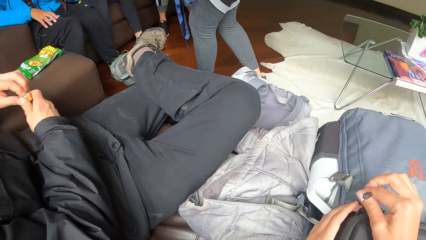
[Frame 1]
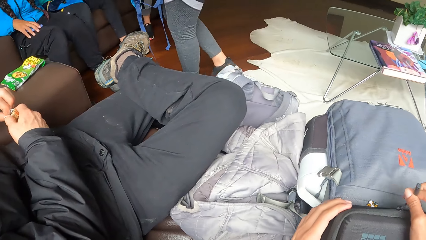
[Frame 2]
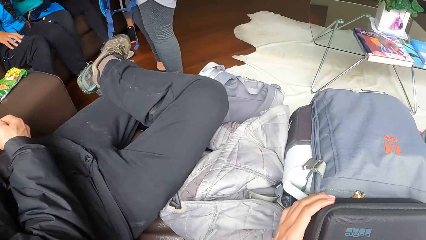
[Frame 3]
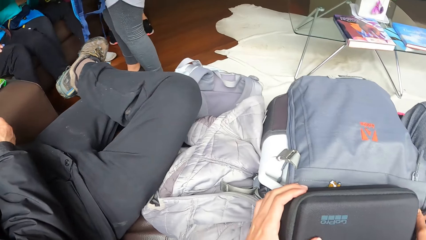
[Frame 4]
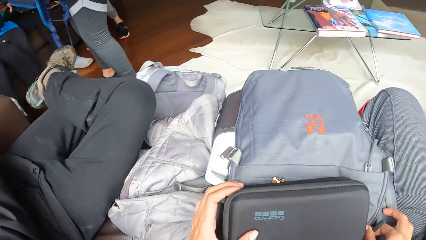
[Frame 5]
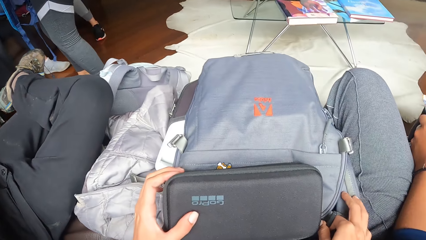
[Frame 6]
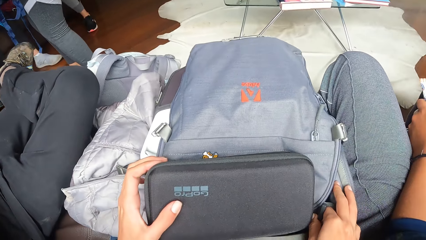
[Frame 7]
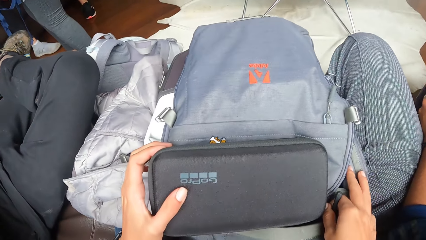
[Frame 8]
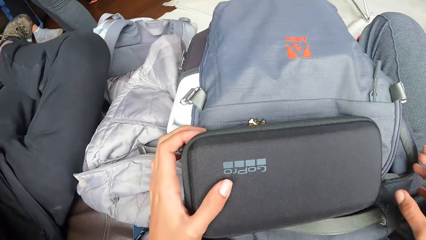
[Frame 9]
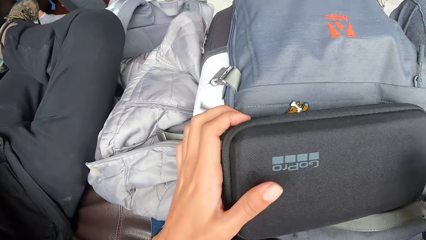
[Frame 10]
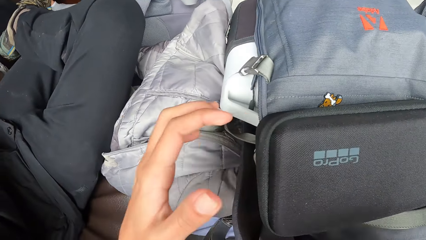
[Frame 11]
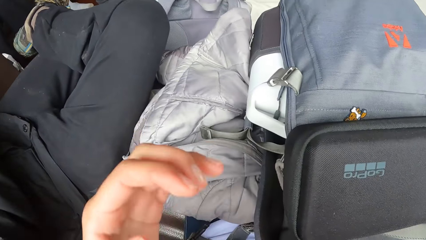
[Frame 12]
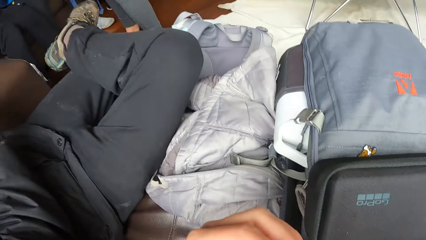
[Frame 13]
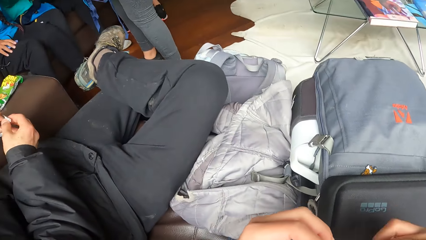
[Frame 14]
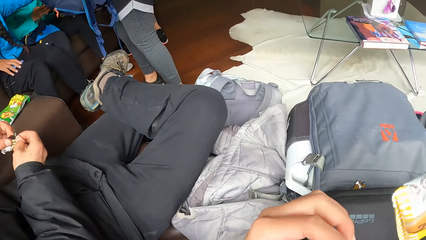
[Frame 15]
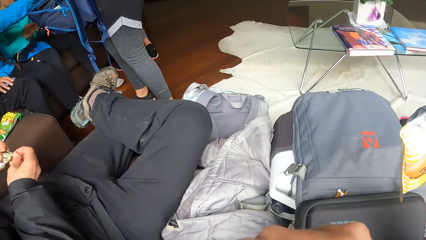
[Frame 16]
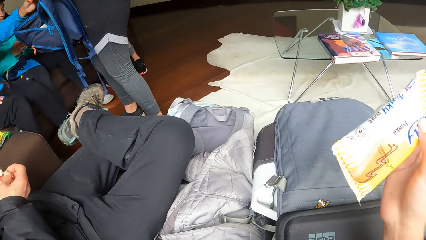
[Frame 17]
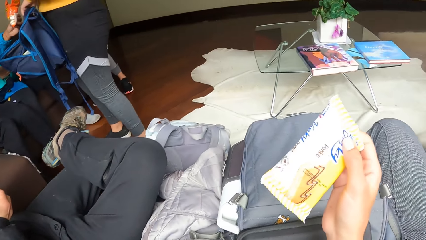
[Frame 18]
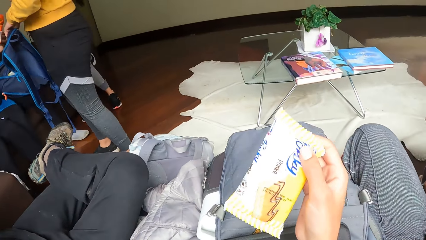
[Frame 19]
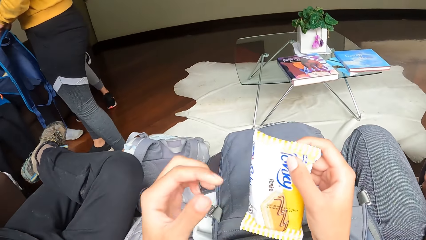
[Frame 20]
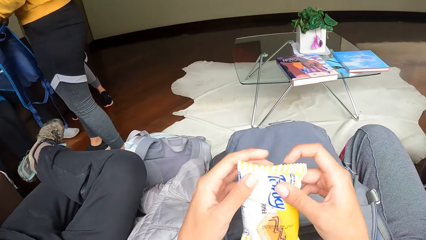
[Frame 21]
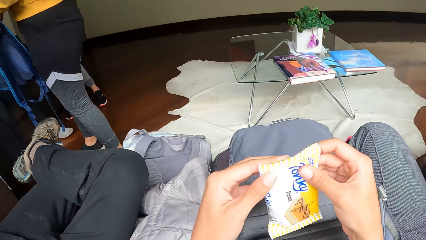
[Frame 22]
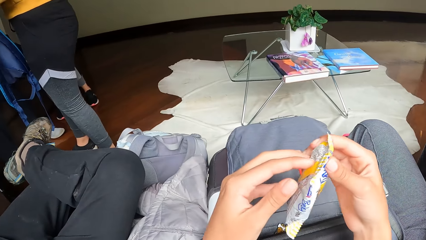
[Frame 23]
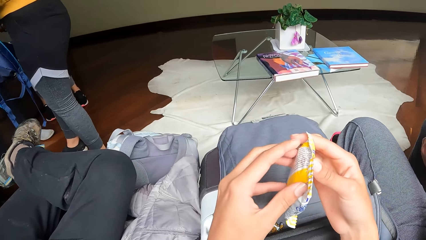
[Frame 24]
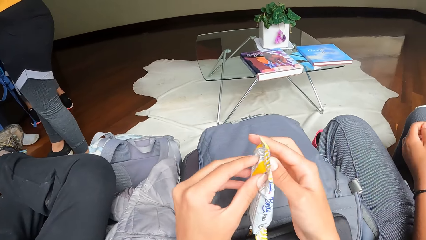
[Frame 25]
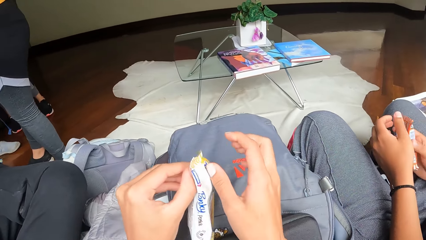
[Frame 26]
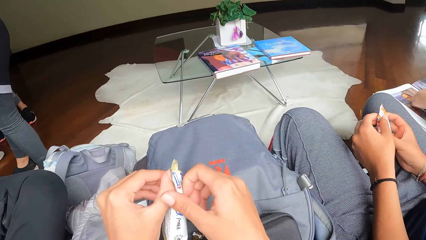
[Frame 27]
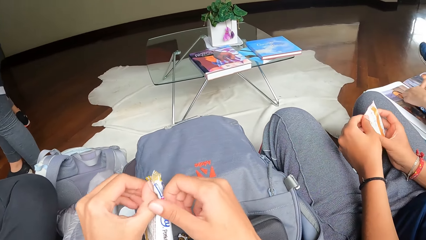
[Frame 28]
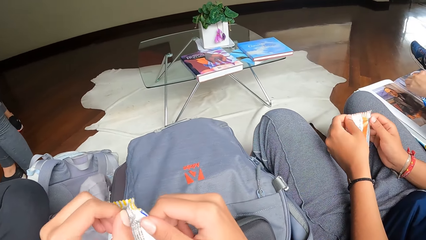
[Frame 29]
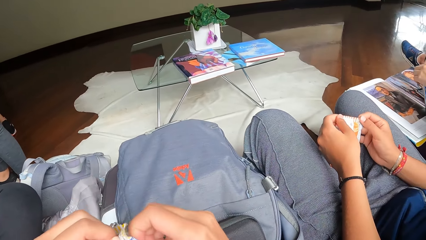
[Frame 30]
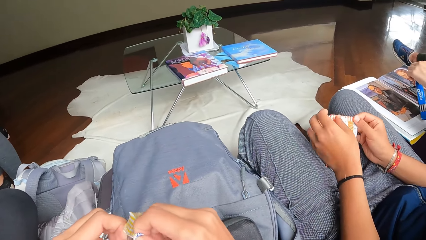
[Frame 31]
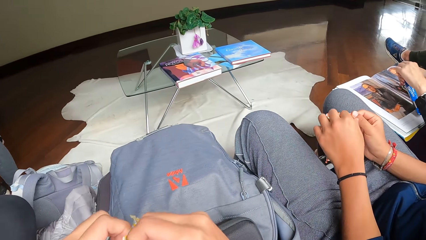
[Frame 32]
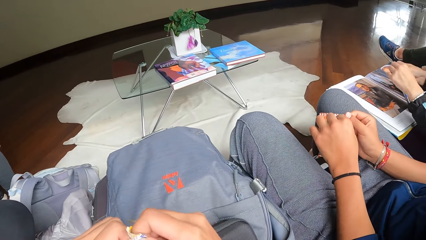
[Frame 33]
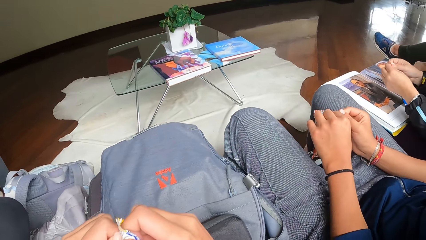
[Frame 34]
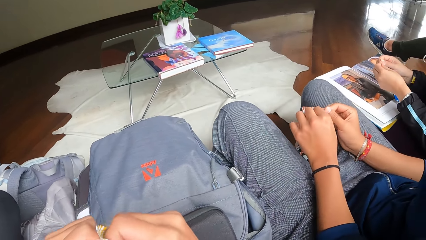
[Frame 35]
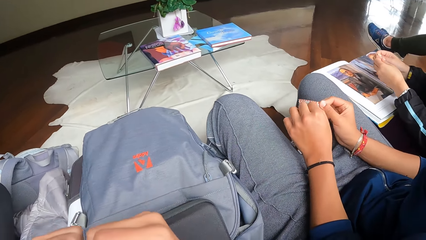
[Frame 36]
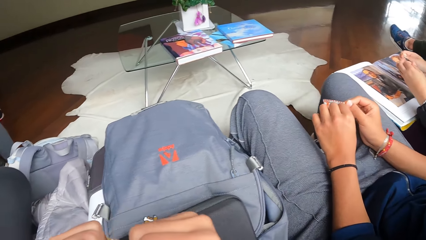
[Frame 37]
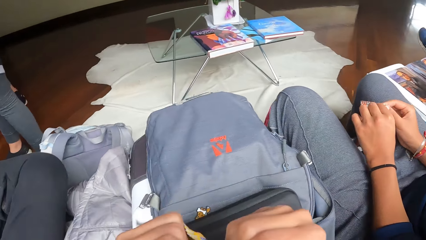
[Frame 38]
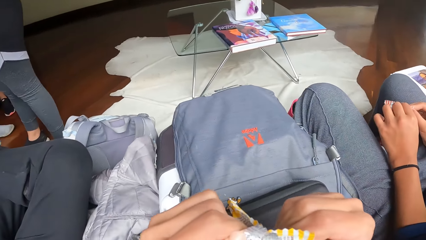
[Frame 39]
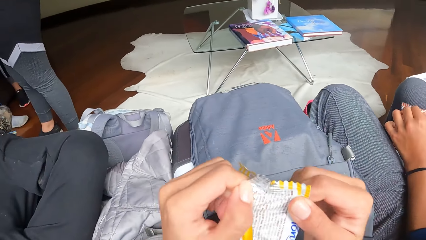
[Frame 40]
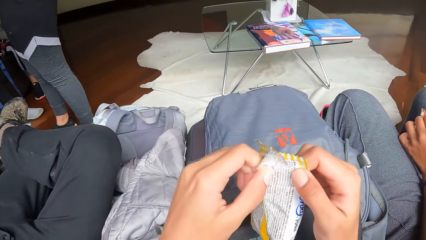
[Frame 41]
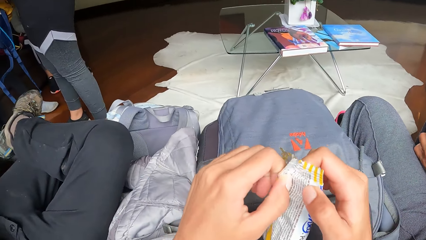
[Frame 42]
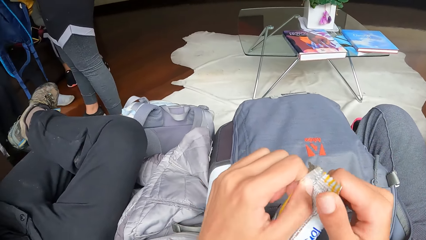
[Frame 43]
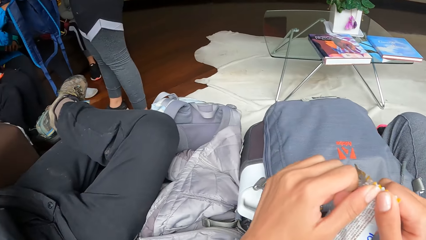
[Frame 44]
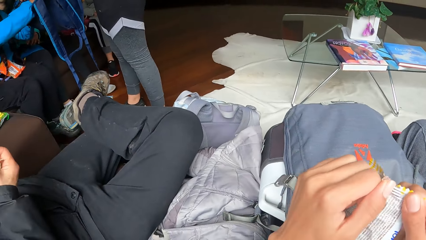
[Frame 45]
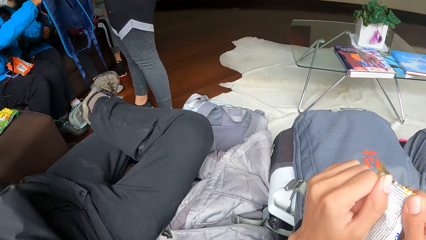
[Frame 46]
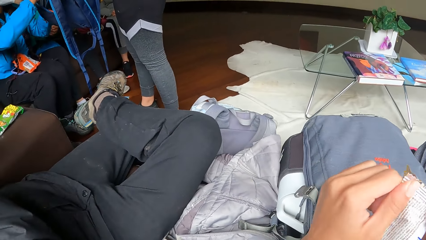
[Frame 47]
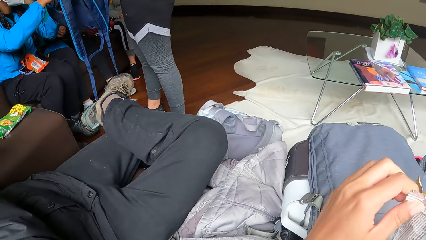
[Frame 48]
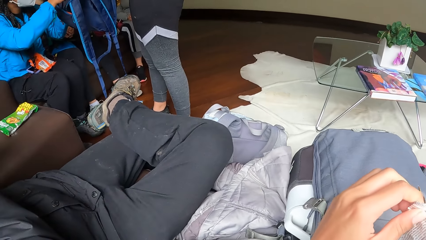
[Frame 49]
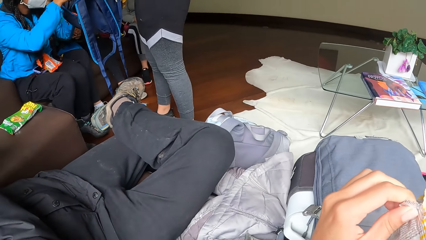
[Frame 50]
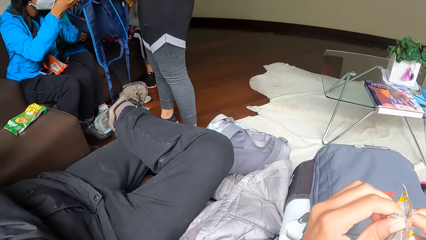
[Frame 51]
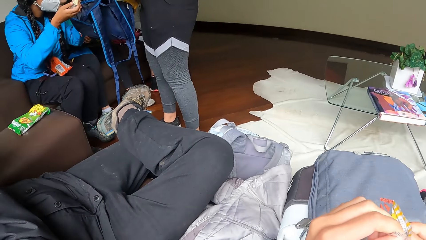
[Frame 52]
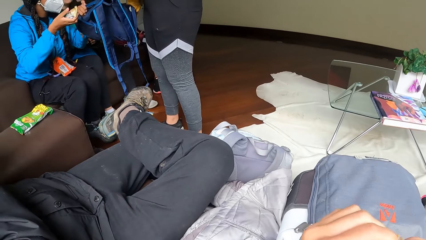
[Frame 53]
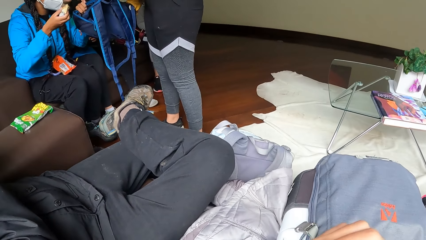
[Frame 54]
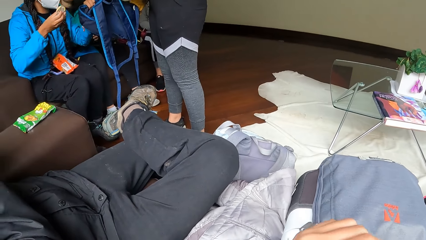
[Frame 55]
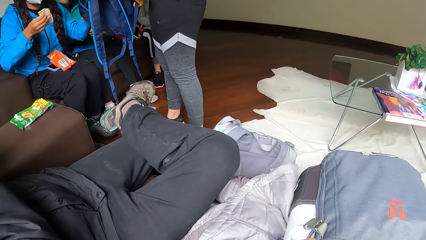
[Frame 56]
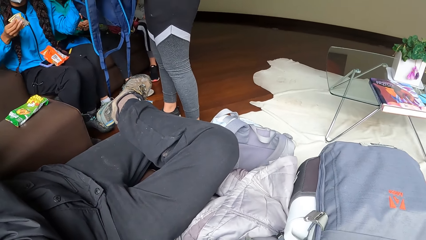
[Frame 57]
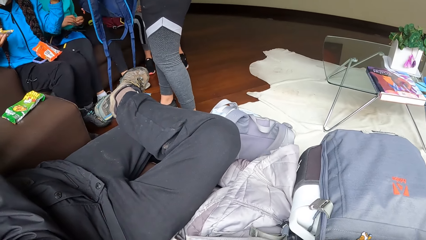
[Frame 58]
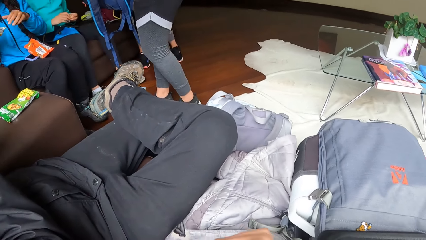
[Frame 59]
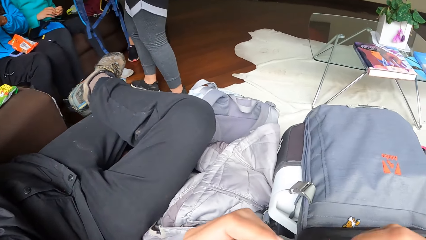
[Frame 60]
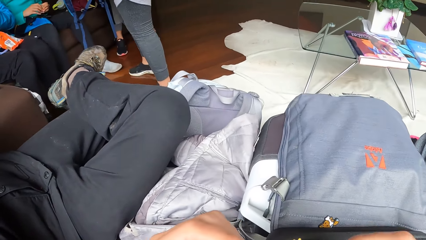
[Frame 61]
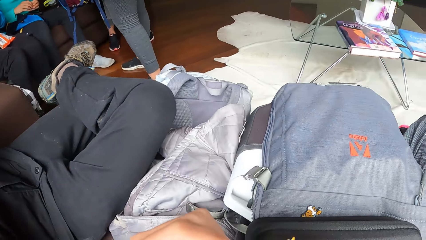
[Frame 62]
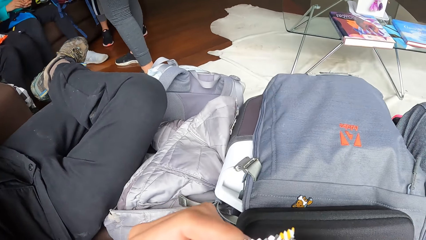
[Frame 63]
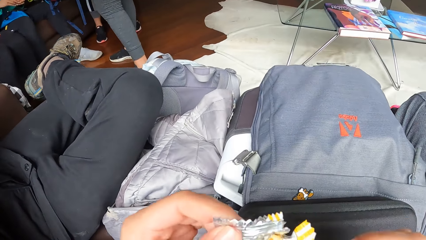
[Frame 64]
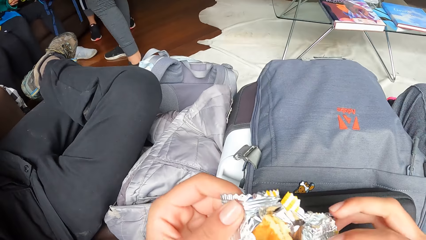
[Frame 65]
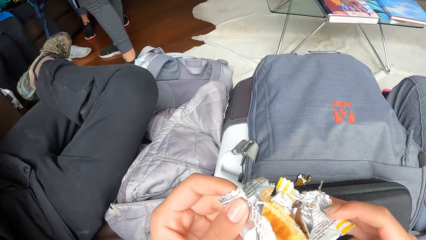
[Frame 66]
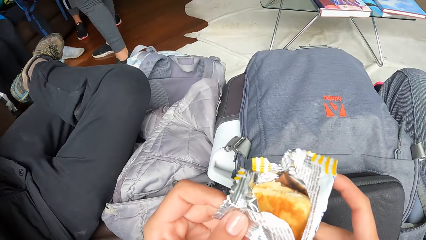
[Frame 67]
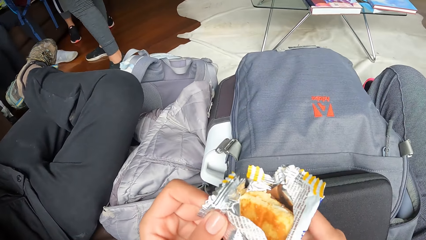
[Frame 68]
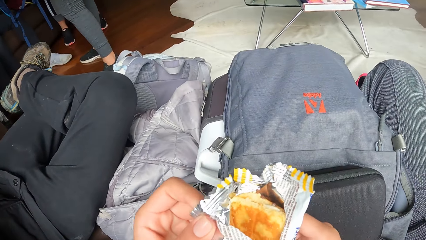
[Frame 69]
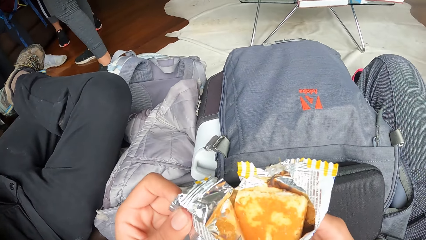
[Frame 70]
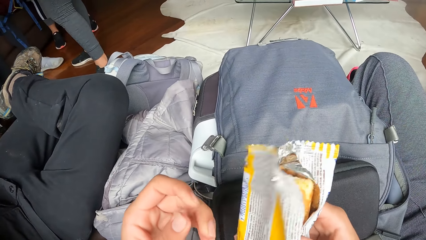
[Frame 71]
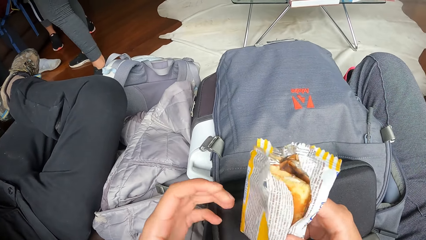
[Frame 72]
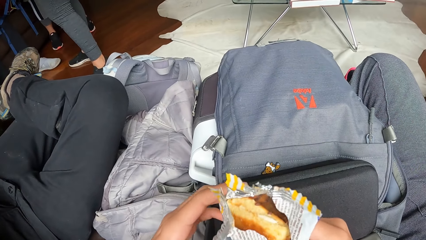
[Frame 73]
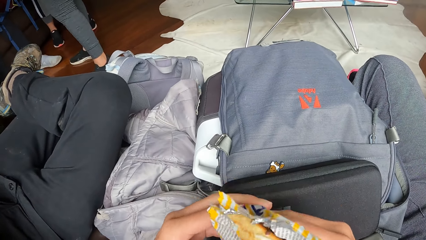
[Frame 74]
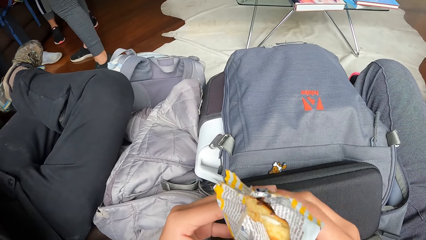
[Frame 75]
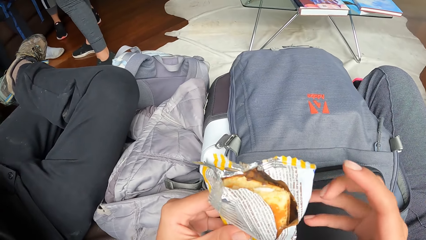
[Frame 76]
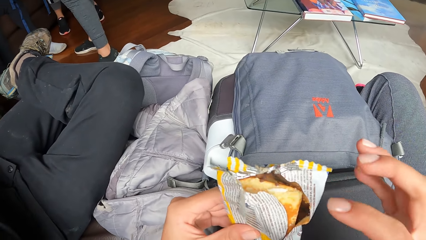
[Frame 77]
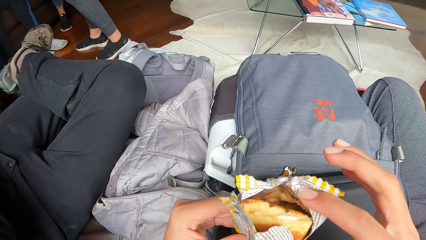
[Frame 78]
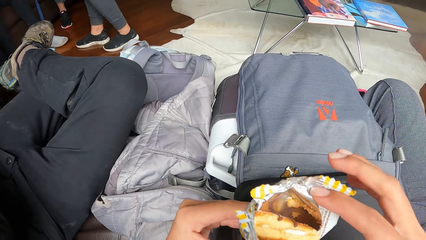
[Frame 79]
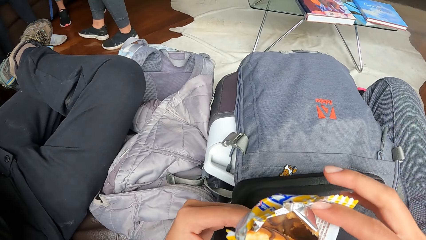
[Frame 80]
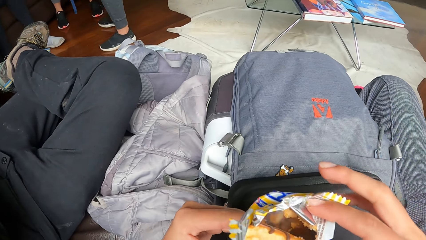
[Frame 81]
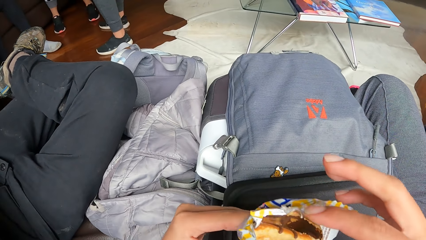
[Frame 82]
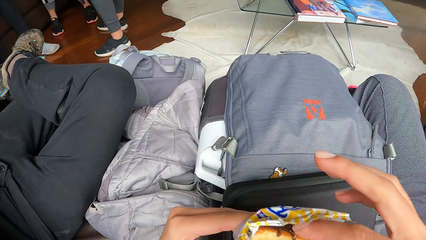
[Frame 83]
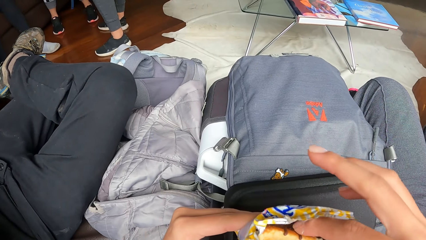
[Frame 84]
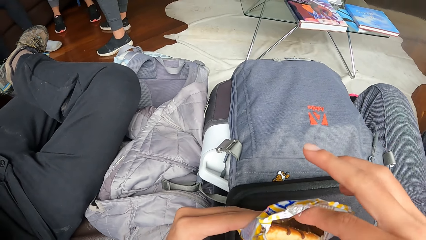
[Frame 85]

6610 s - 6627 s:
The camera wearer opens the biscuit with both hands. The woman takes a biscuit with her right hand from the bag with the other woman.
